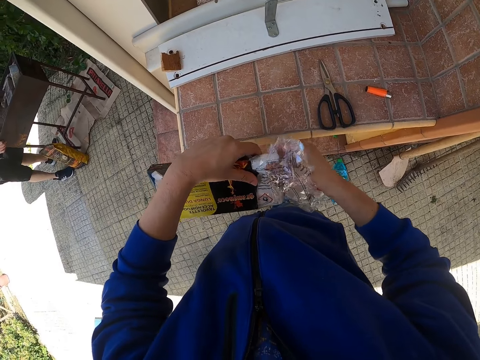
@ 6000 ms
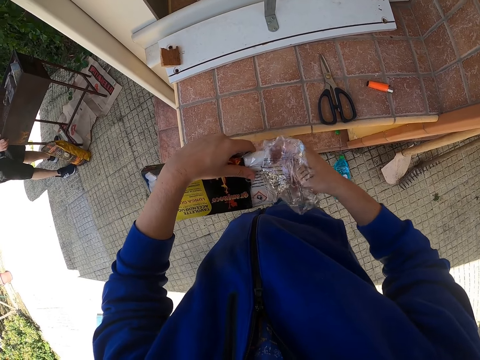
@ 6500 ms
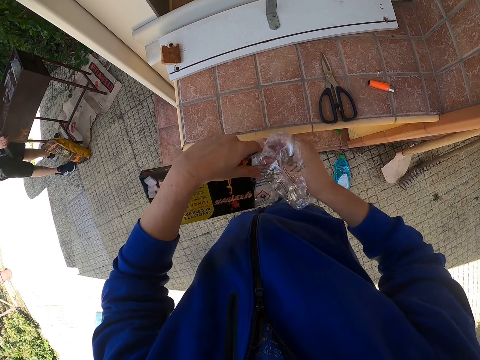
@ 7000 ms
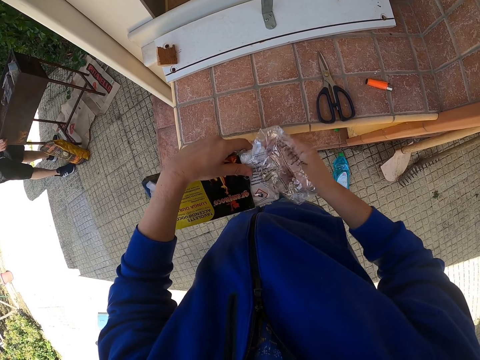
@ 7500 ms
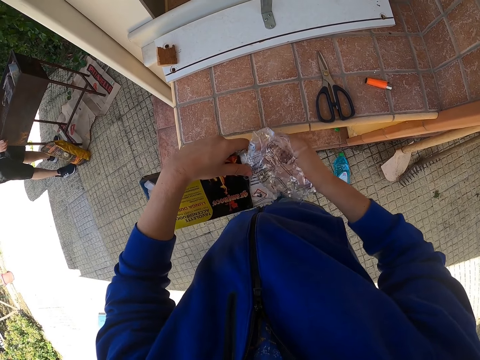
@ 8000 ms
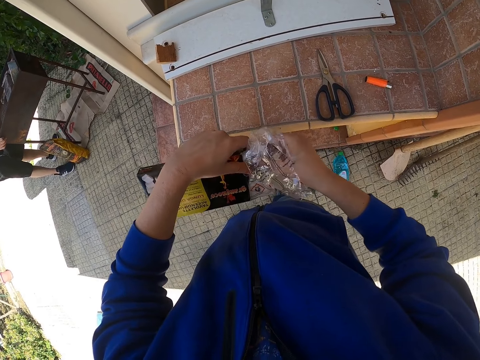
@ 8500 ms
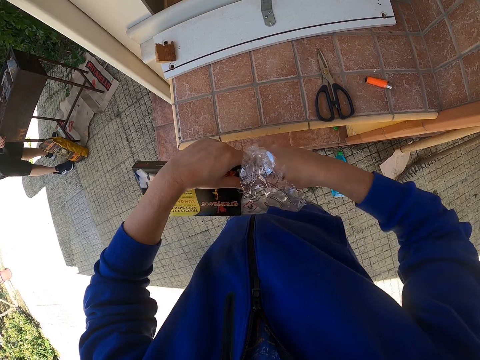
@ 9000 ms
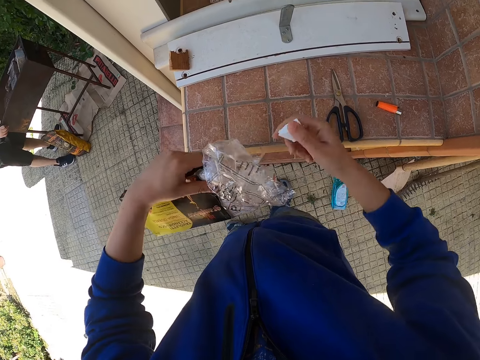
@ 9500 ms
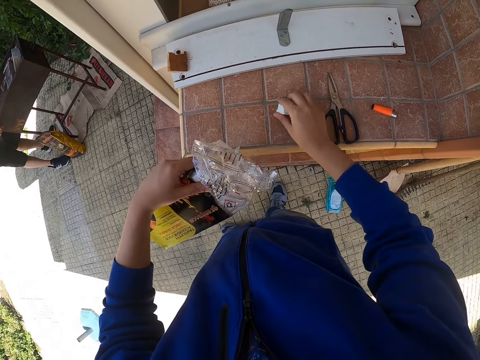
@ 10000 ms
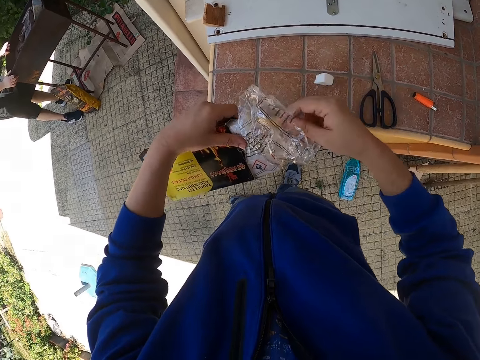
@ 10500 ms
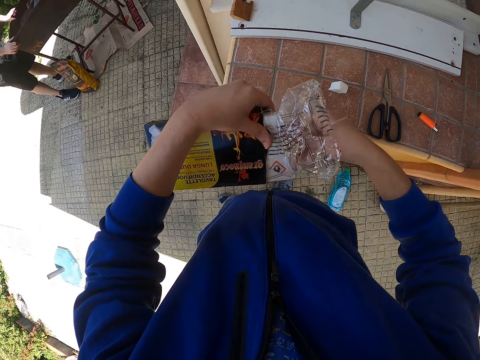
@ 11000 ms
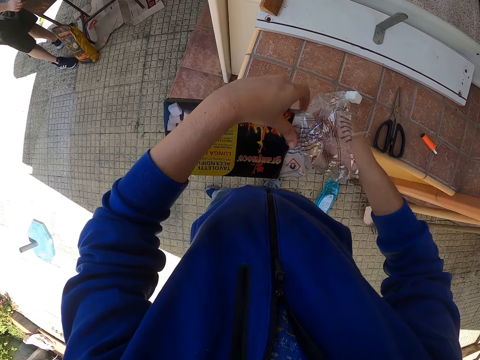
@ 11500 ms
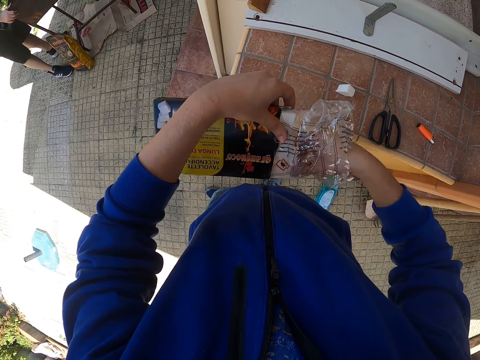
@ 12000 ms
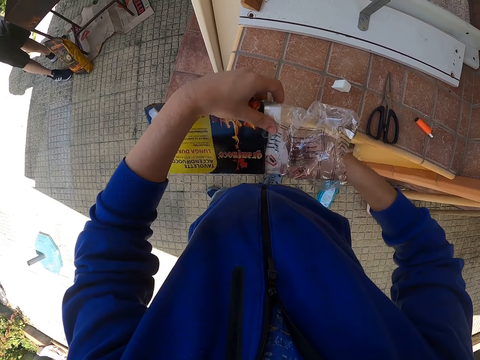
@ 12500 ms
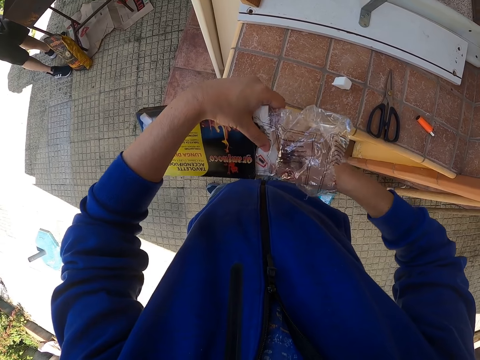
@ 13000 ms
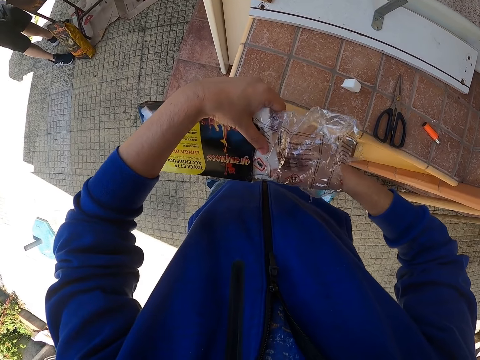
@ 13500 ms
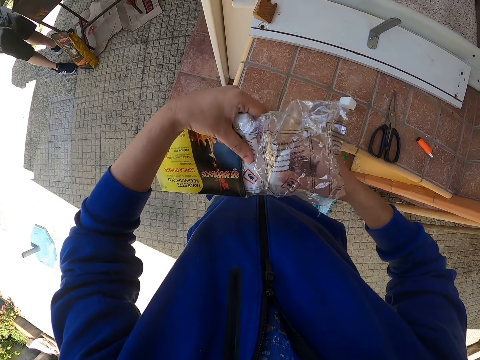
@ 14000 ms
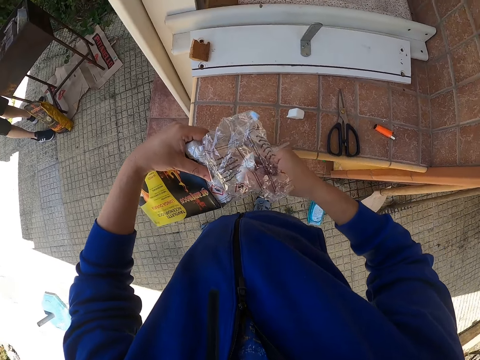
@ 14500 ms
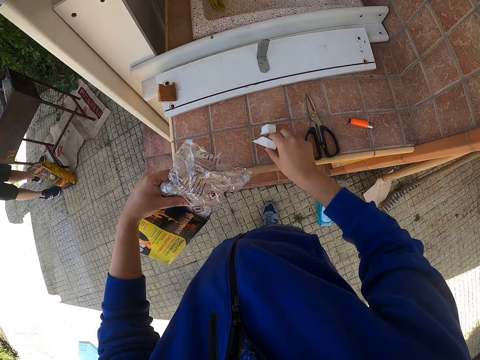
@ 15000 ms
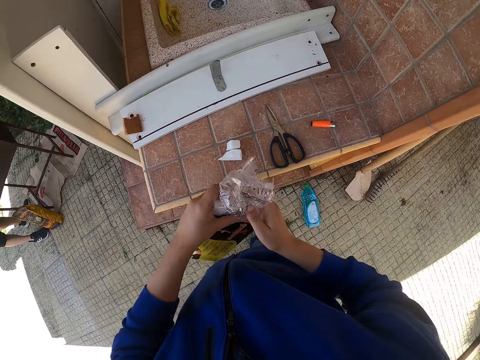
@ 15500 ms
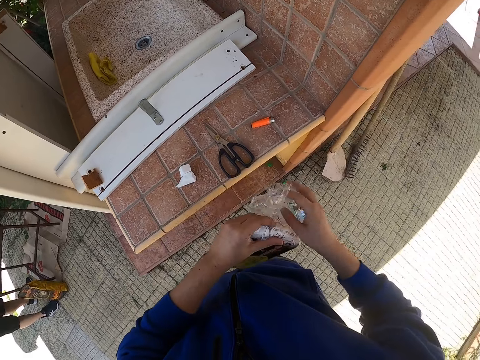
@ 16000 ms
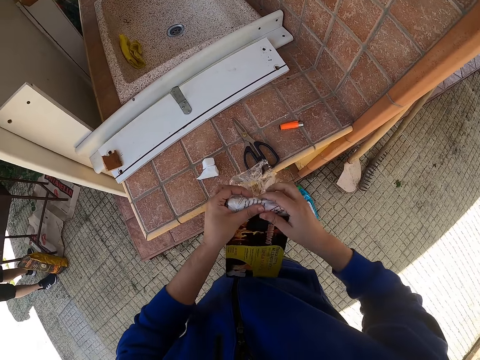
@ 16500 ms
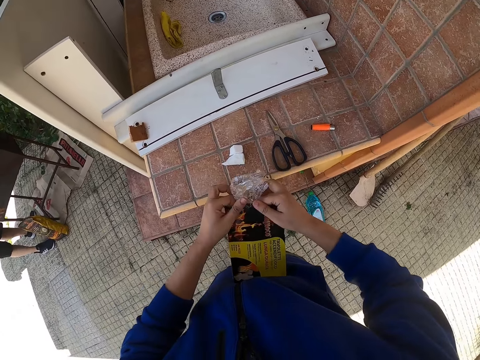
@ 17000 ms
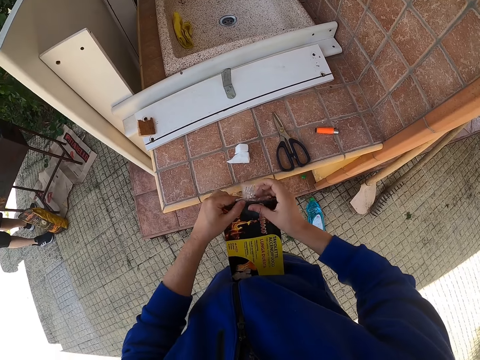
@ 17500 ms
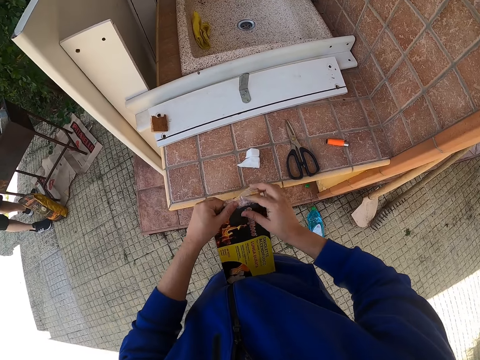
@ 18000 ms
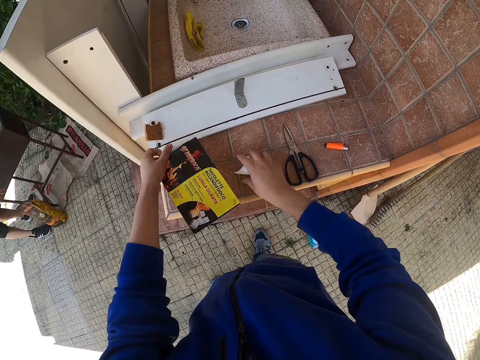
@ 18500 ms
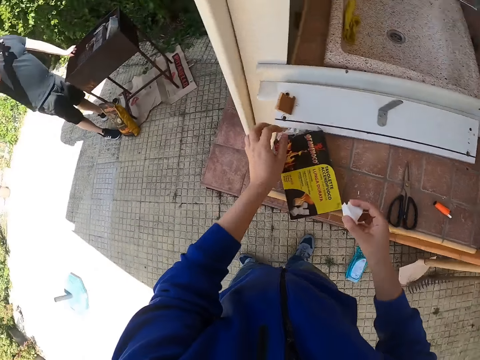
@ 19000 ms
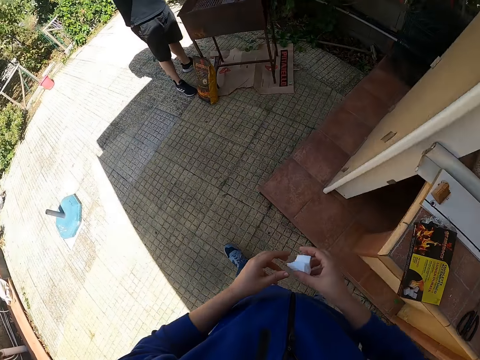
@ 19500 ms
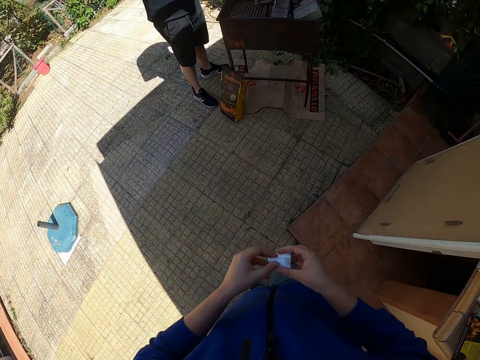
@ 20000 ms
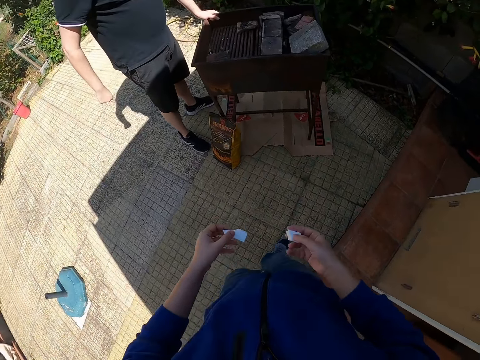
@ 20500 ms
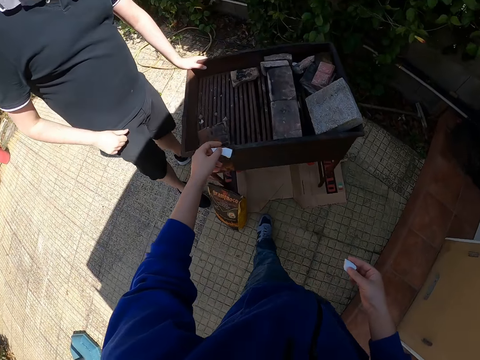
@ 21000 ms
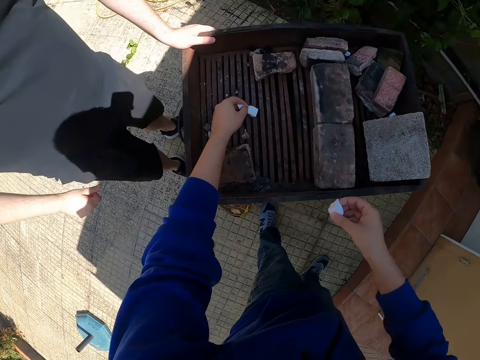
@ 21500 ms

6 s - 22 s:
The camera wearer breaks a piece of the firelighter or lighter grand in his left hand with his right hand. He places the piece of the firelighter in his right hand on the table. He breaks a piece of the firelighter in his left hand with his right hand. He picks the lighter grand from the box. He places the piece of the firelighter in his right hand on the table. He closes the pack of firelighter in his left hand with his right hand. He picks the piece of firelighter from the table with his right hand and places the pack of firelighter on the table with his left hand. He holds the piece of firelighter with both hands. He approaches a man by a charcoal grill. He walks around. He places the piece of firelighter on the charcoal grill with his left hand.

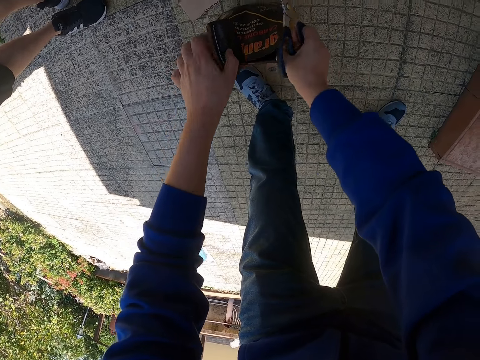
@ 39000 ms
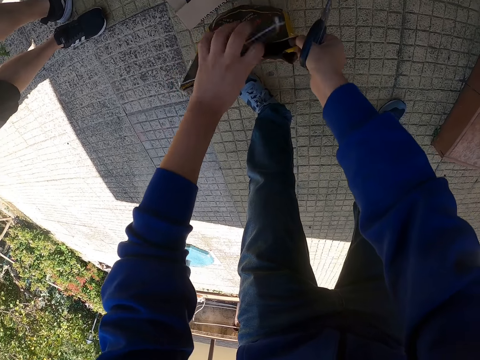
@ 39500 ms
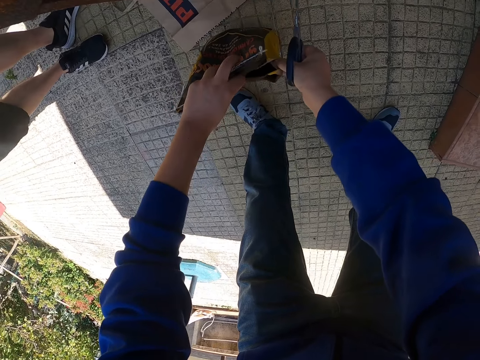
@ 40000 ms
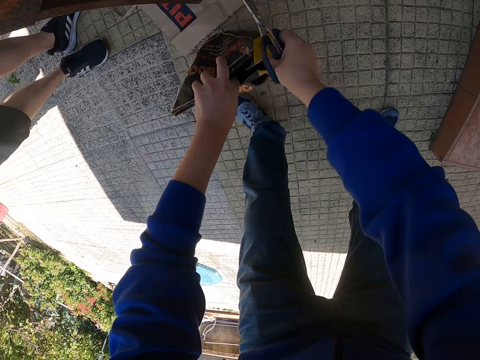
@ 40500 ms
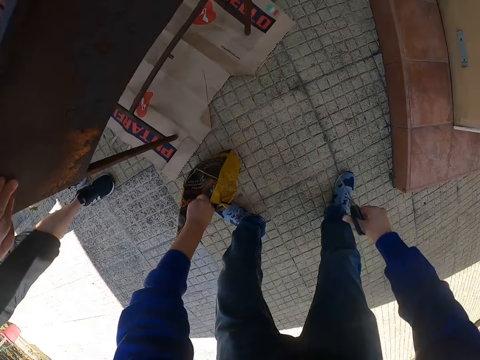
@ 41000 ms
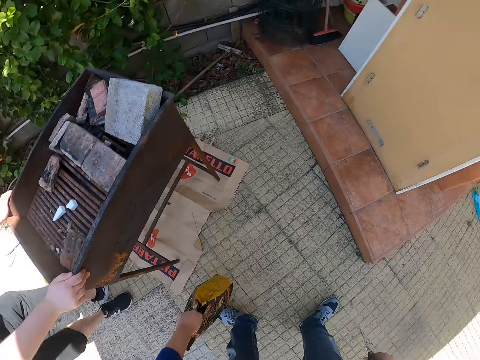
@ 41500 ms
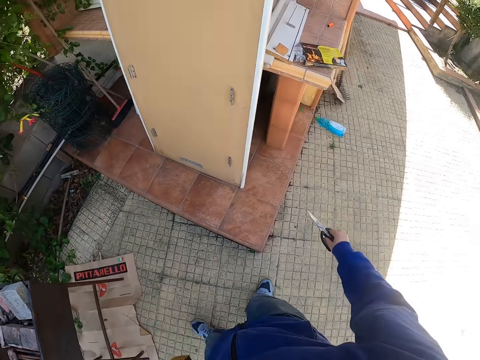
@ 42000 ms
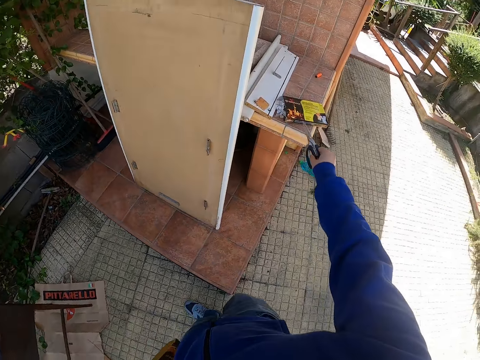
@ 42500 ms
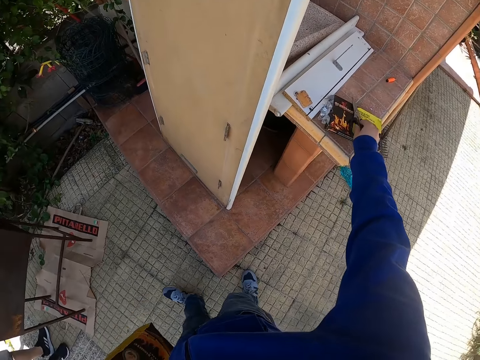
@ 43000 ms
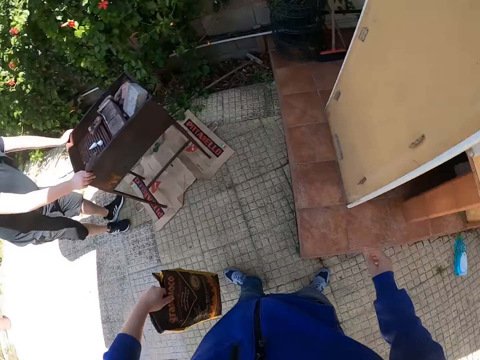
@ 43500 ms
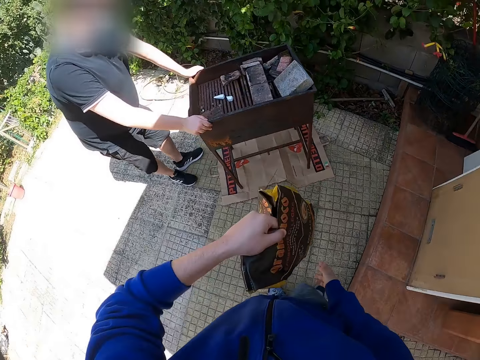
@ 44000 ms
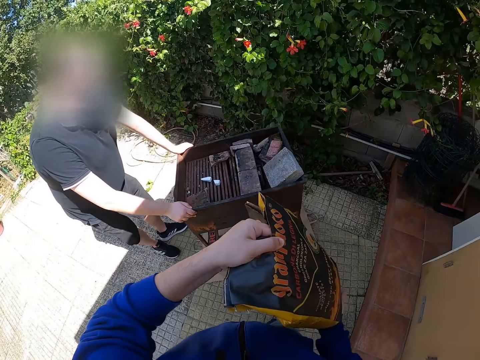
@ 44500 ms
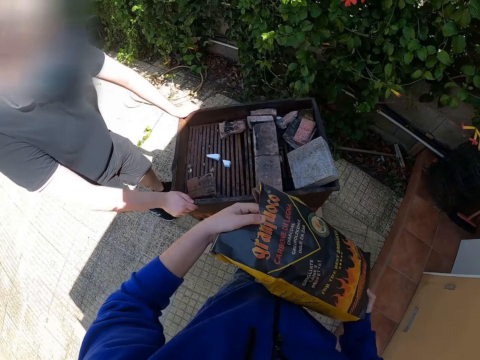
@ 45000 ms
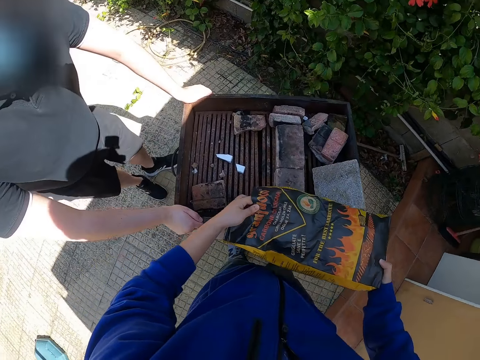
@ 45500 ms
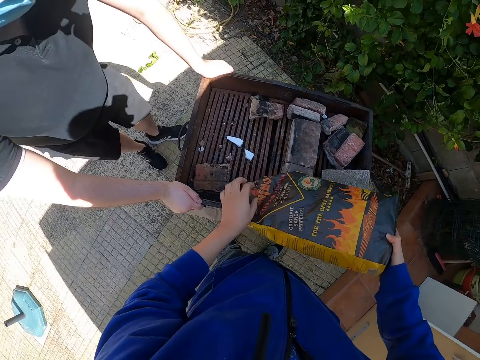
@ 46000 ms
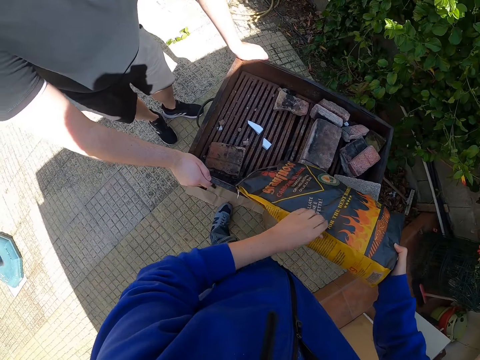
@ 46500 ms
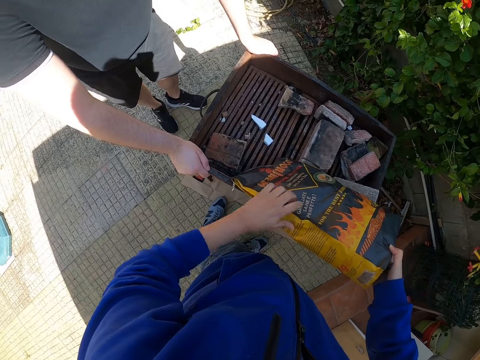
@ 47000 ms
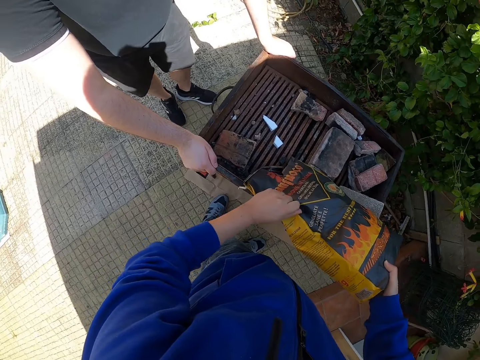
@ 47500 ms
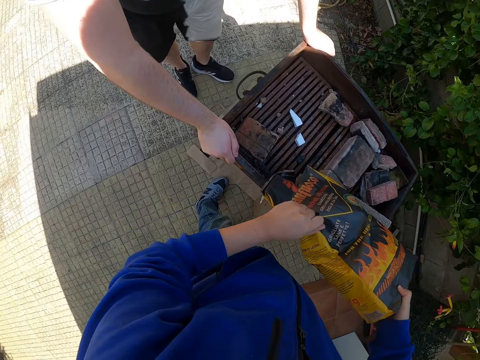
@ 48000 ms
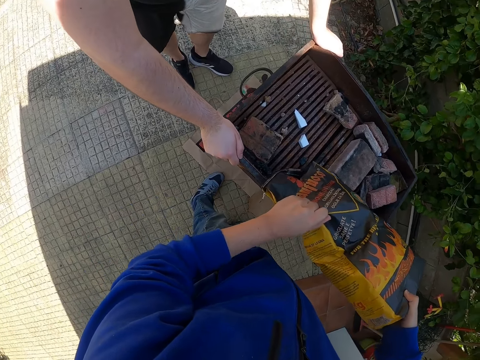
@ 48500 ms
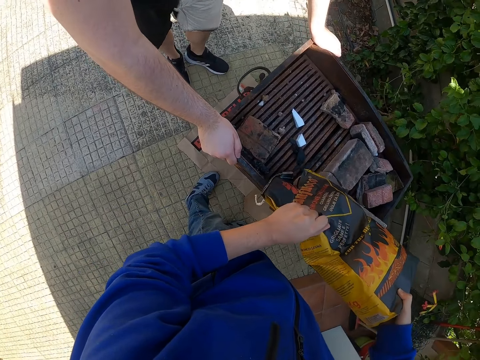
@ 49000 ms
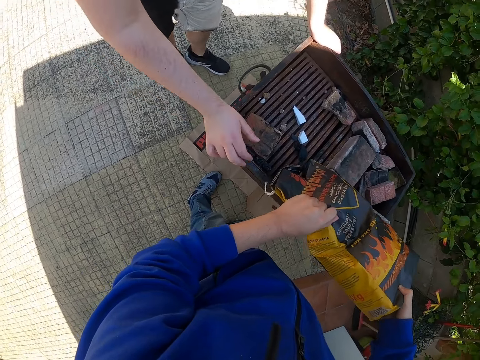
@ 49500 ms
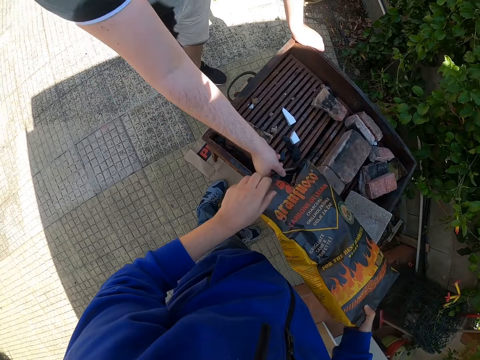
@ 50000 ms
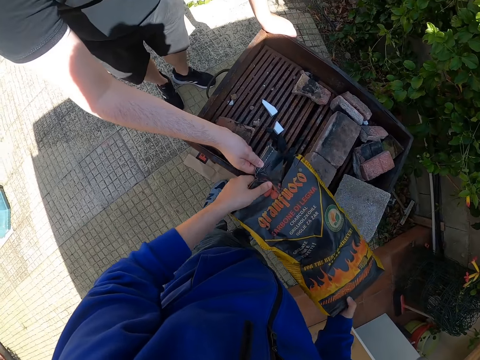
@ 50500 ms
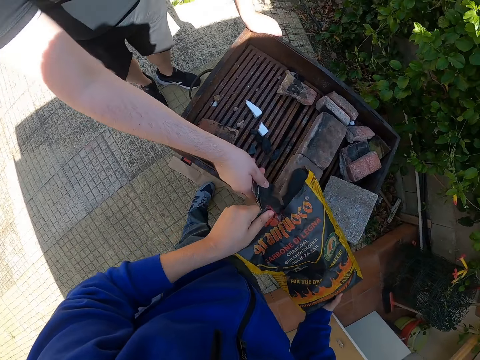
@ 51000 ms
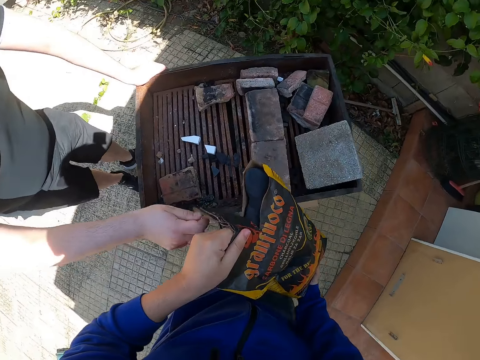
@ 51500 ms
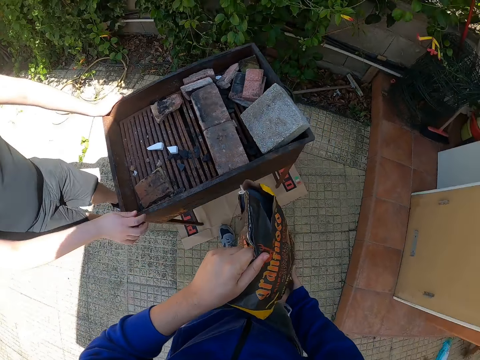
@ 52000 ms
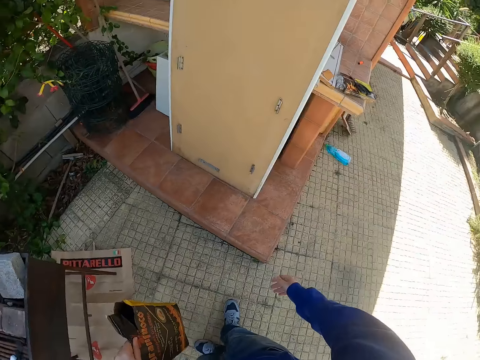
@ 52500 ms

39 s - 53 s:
The camera wearer picks the bag of charcoal from the ground with his left hand. He places the pair of scissors in his right hand on the table. He pours into the charcoal grill the bag of charcoal with both hands. The man holds the edge of the bag of charcoal with his right hand.
